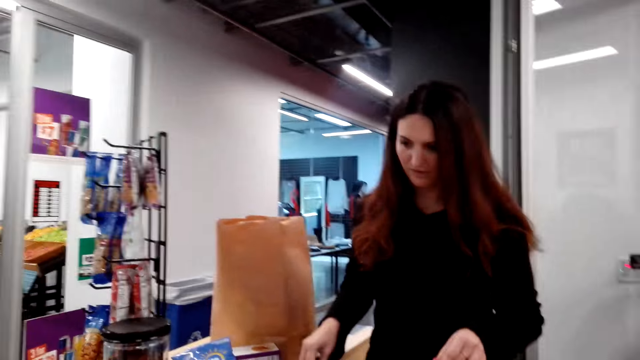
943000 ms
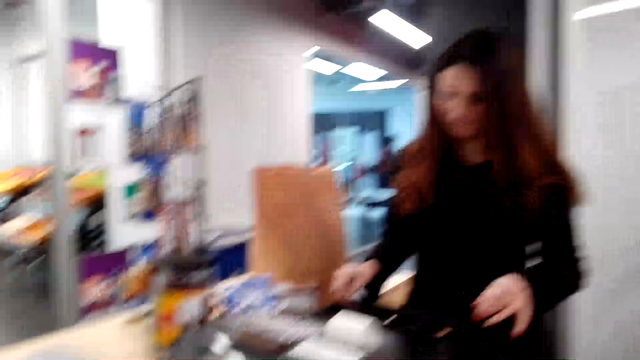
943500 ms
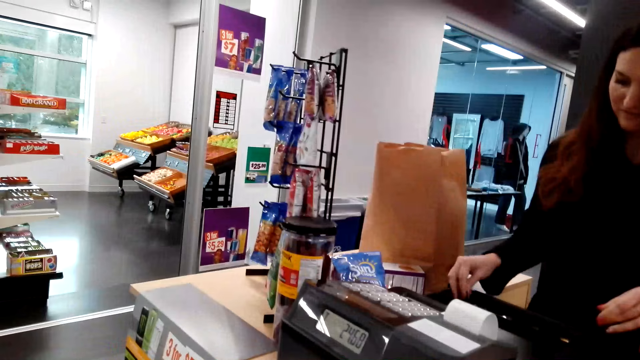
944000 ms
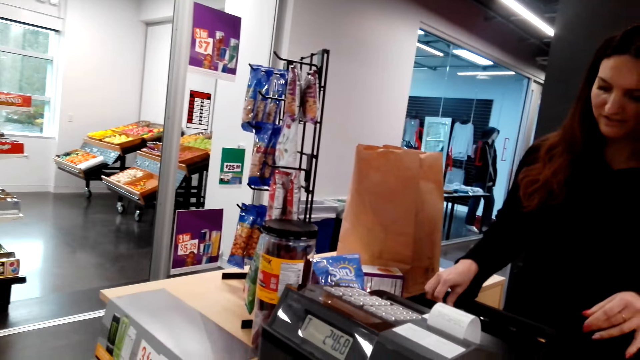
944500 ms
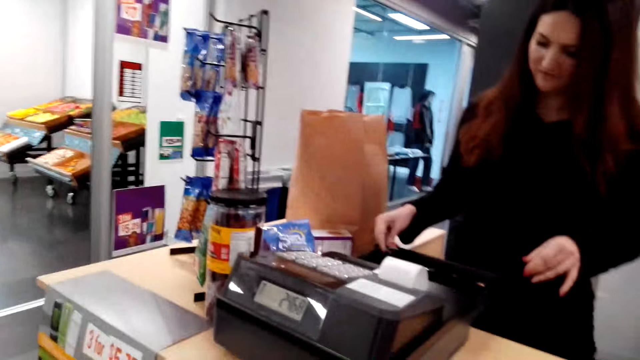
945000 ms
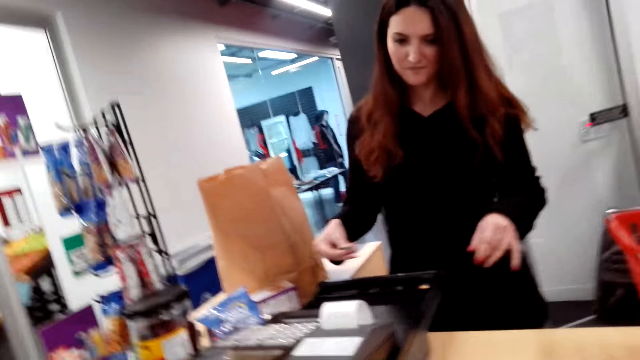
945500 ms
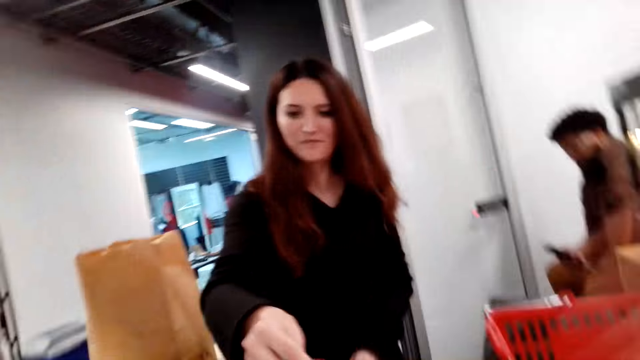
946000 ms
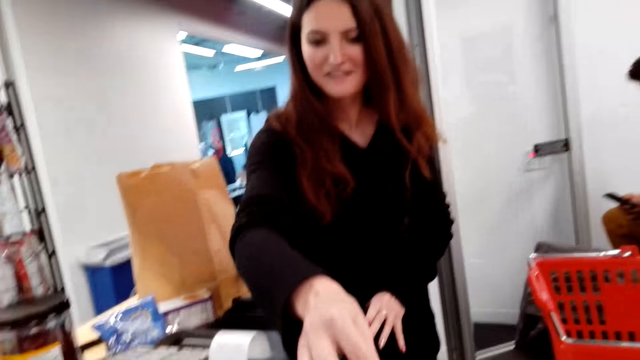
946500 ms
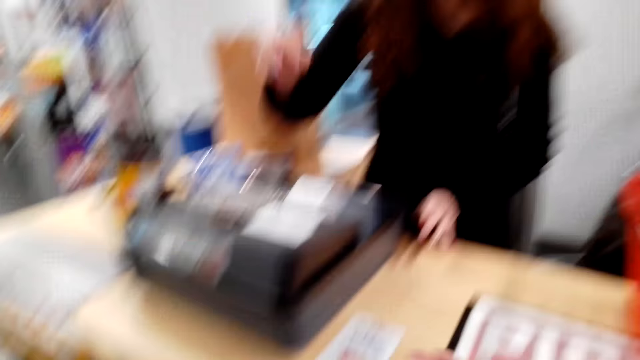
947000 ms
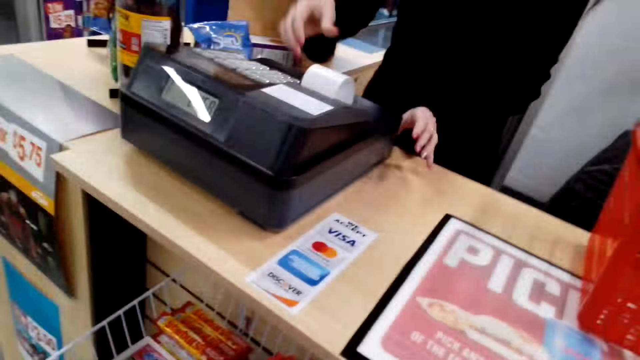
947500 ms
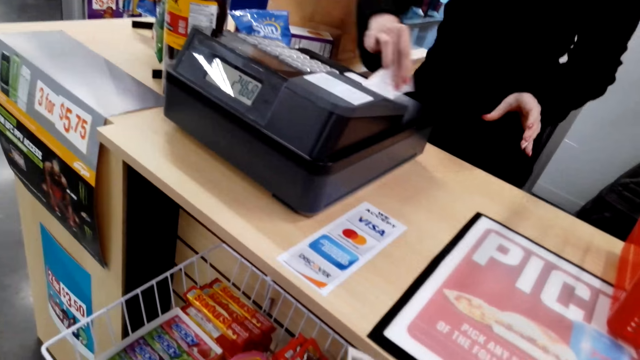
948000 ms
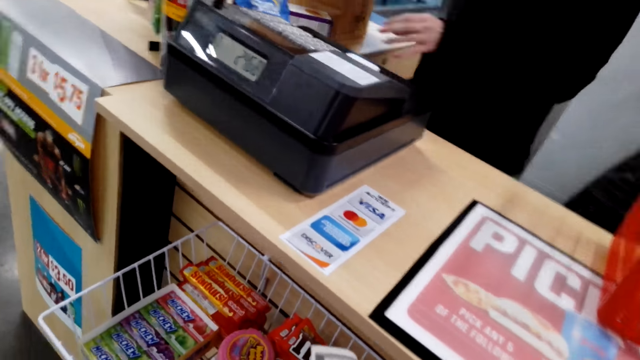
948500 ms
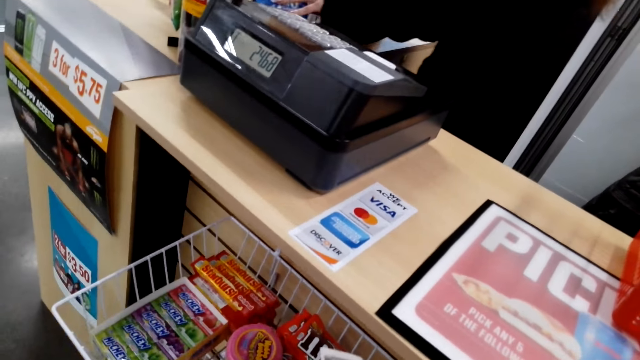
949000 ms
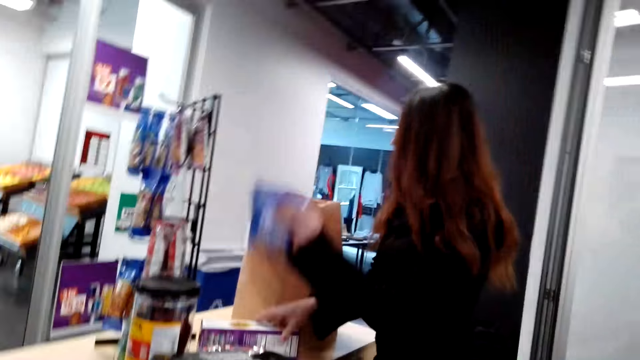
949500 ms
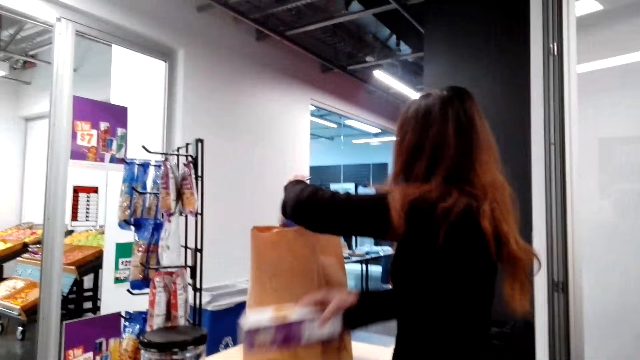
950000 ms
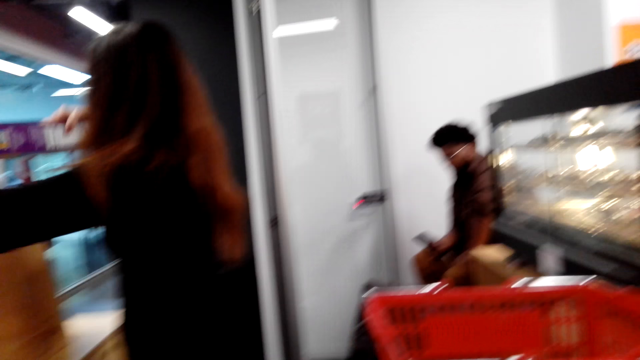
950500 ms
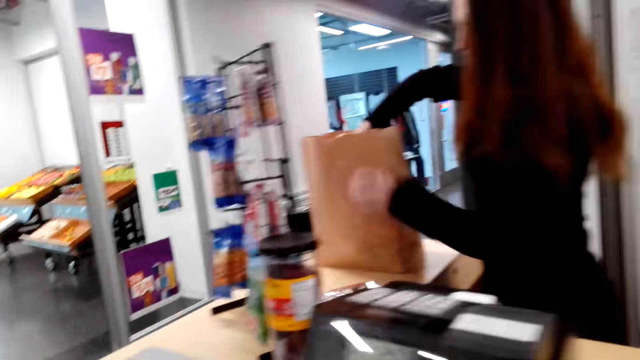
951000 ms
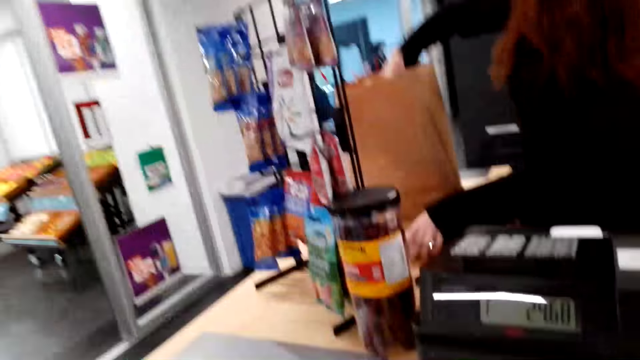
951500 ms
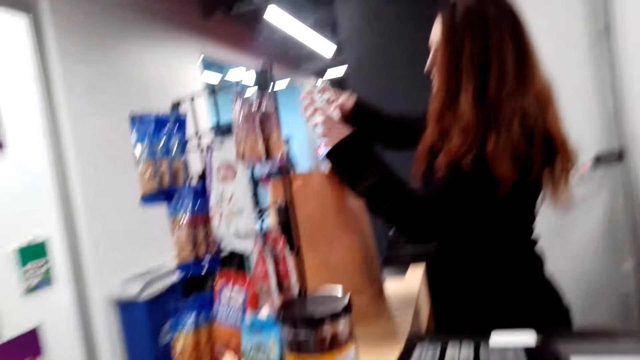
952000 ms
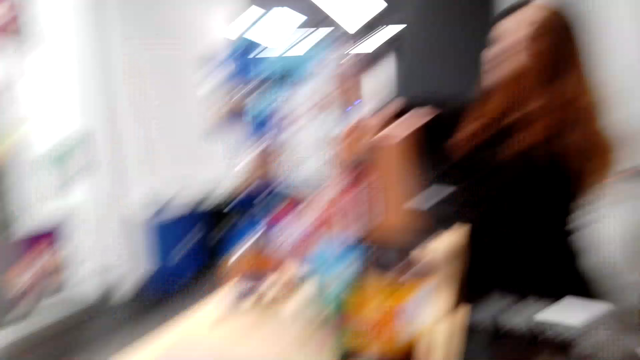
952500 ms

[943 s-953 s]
The camera wearer looks around. The cashier gives change coins to the camera wearer. The cashier plucks a receipt from the cash register, picks a packet of sun, puts the packet of sun in the brown paper bag, picks a box, and puts the receipt in the packaging bag. The camera wearer looks around. The cashier puts the box in the brown paper bag.

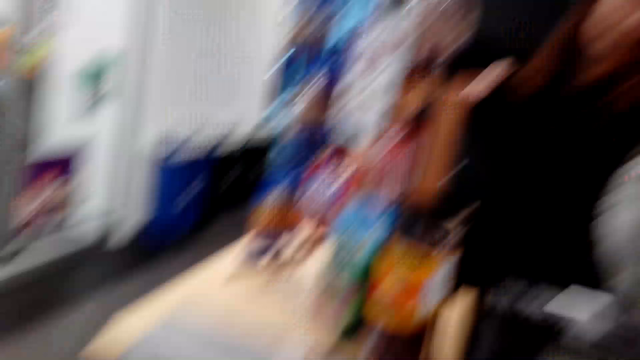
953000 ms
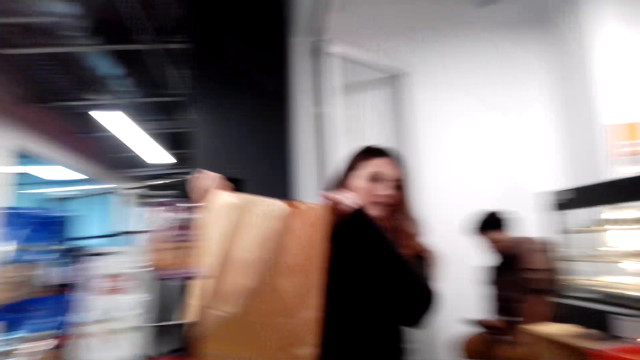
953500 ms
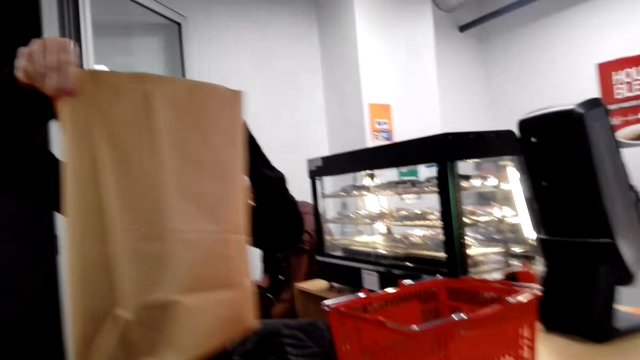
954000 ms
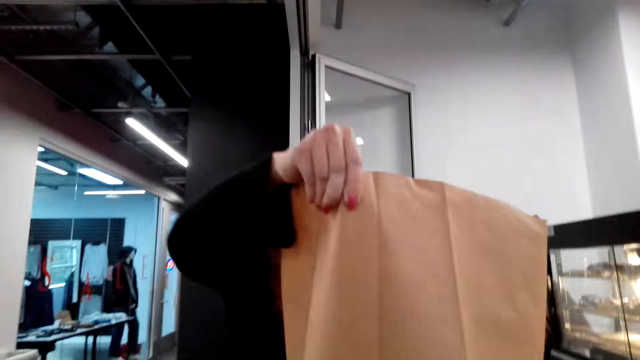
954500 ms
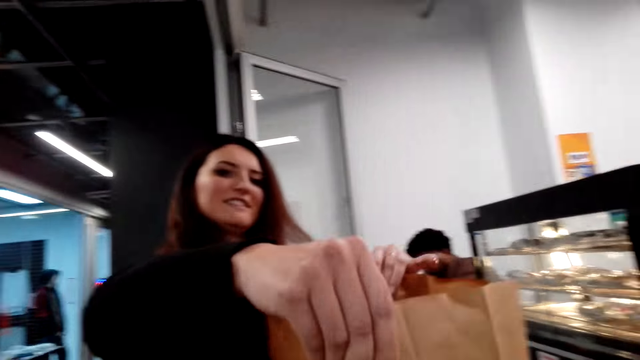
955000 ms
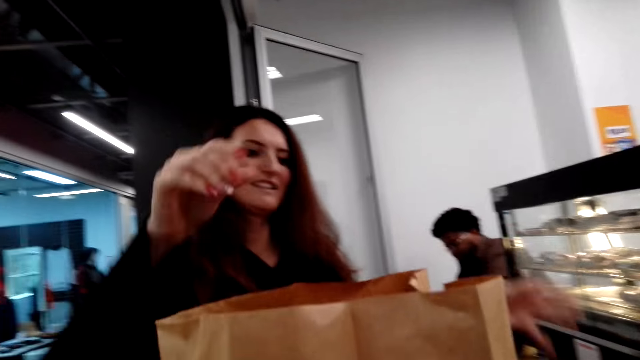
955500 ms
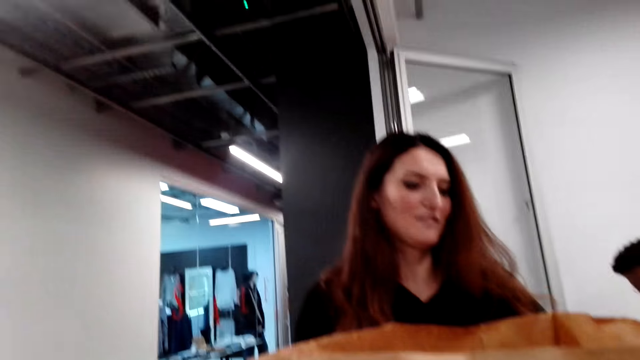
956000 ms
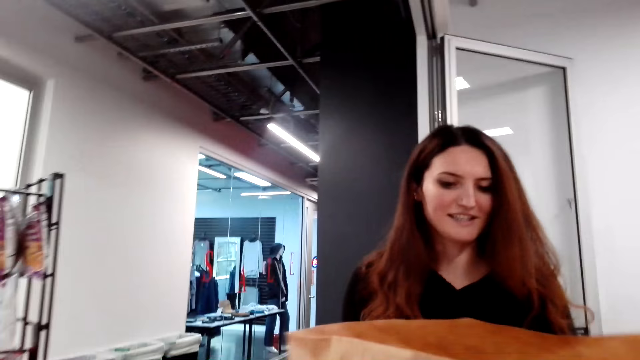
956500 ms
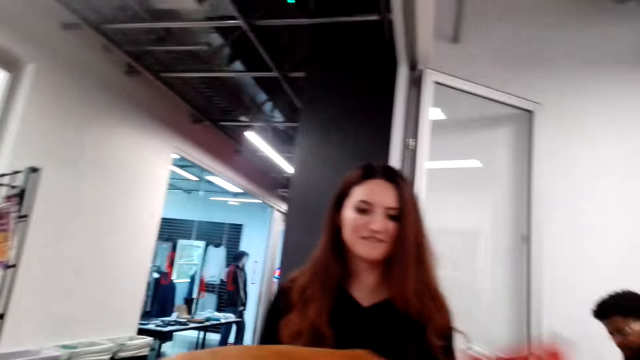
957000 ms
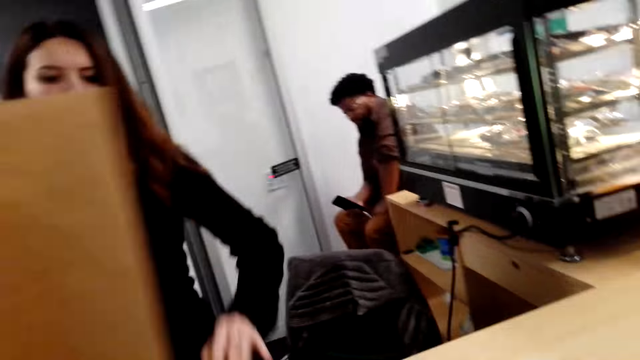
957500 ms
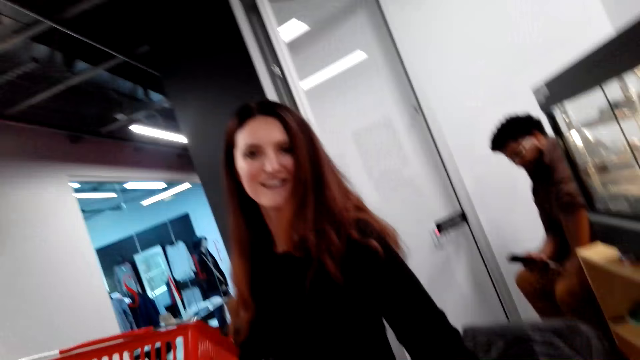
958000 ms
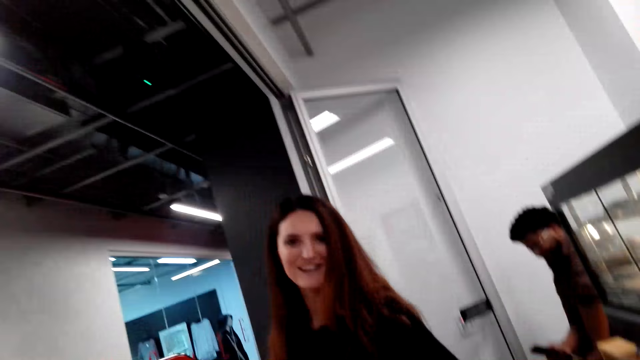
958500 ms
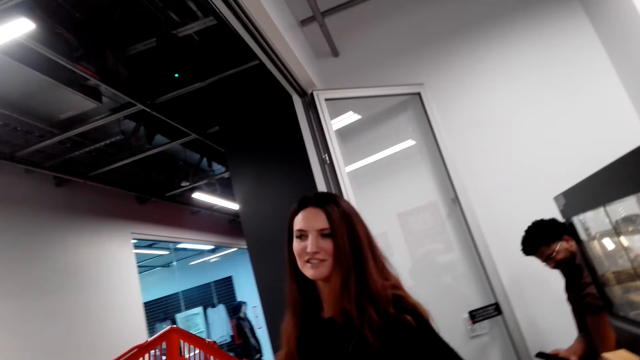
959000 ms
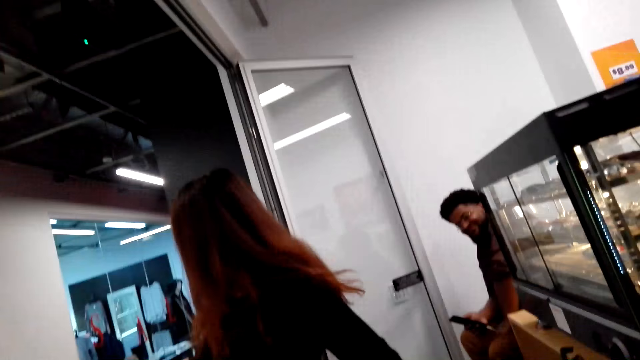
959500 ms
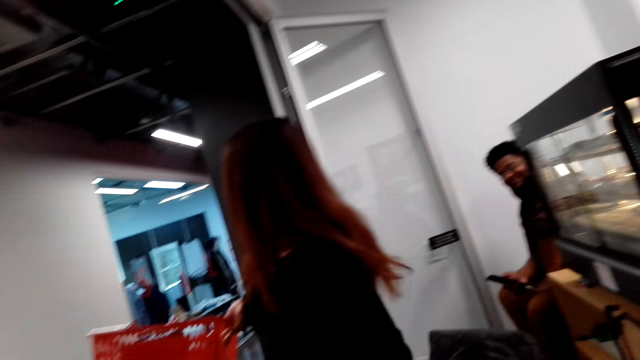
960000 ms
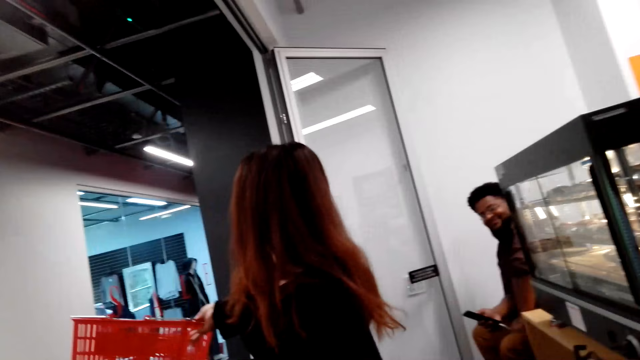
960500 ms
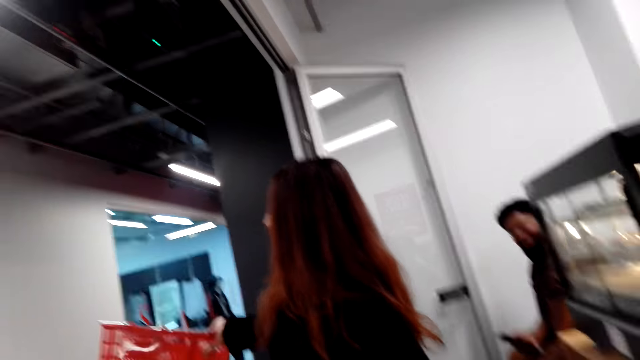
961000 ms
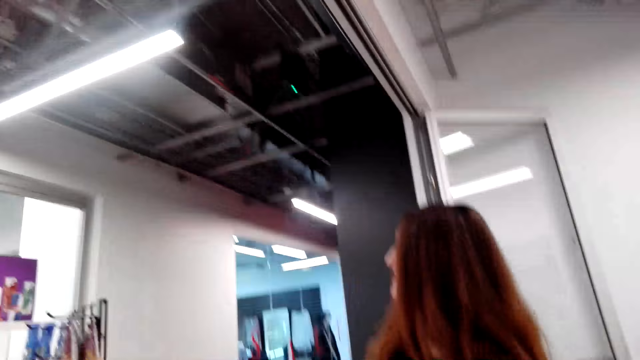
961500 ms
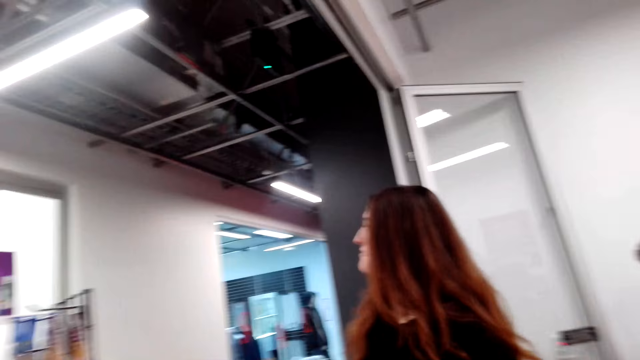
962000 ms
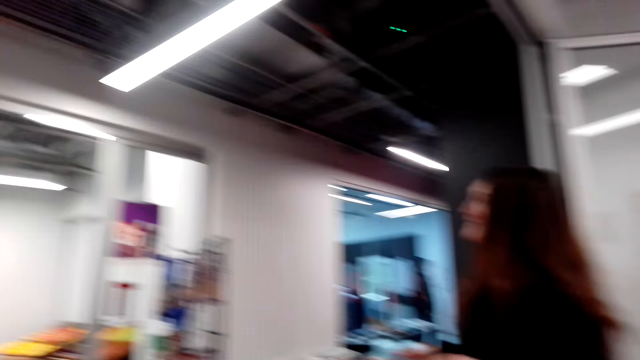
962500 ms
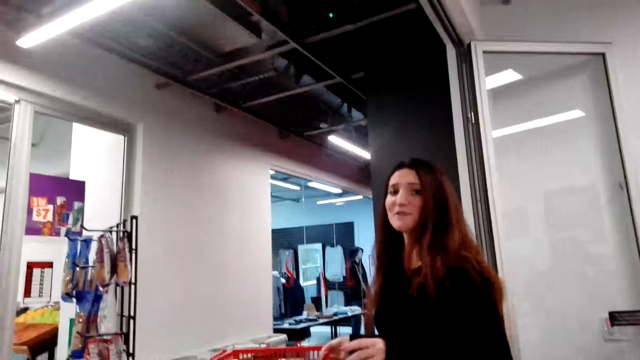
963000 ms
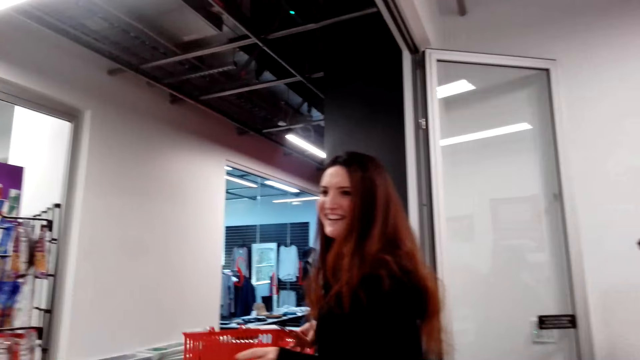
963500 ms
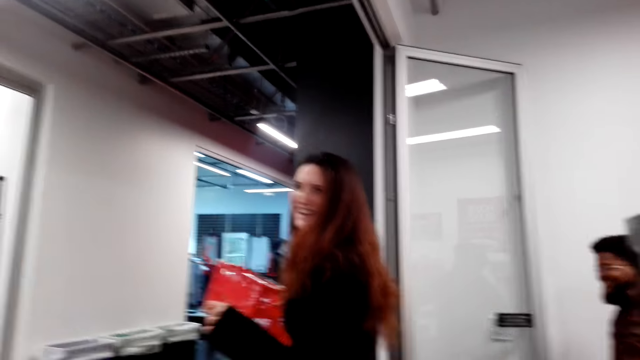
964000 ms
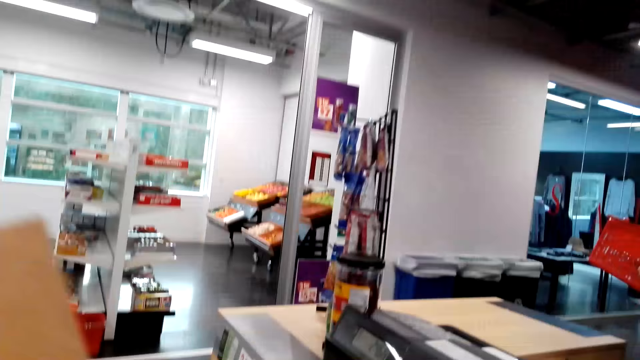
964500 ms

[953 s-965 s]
The cashier picks up a brown paper bag, puts the brown paper bag on the counter table, and passes the packaging bag to the camera wearer. The camera wearer picks up the brown paper bag and talks with the cashier. The cashier puts the shopping basket away.
